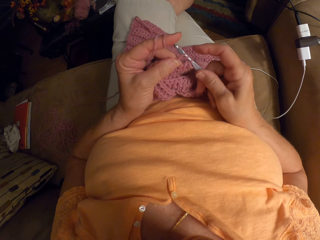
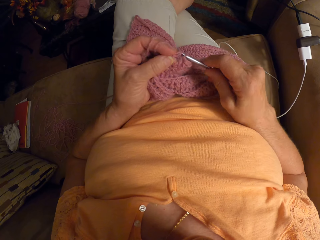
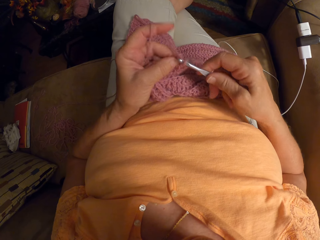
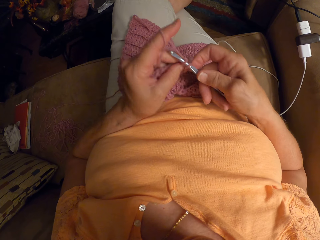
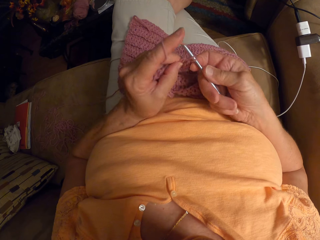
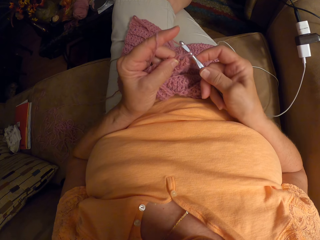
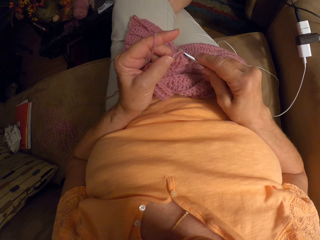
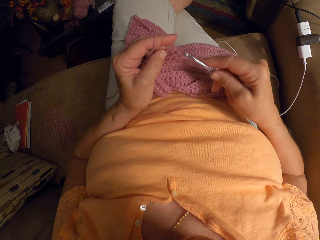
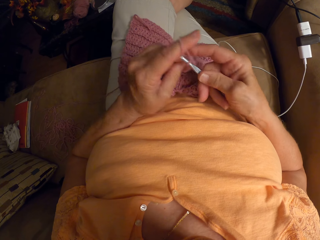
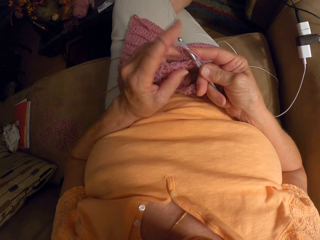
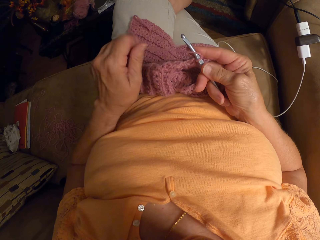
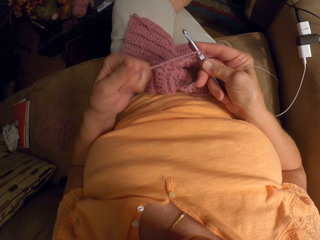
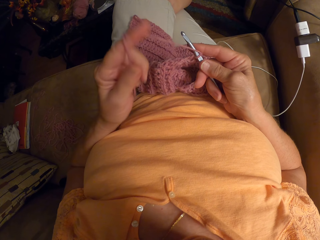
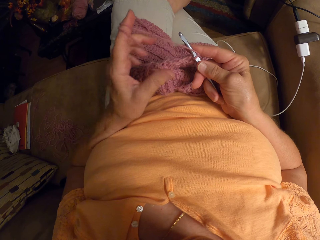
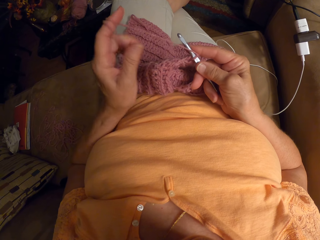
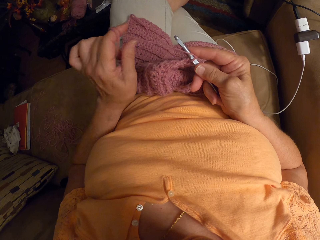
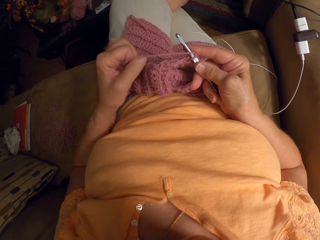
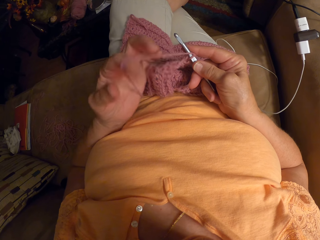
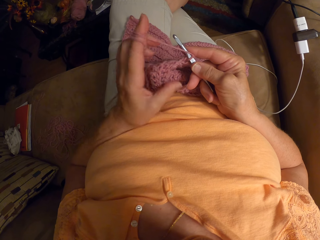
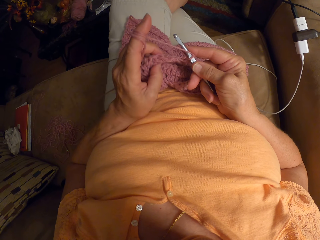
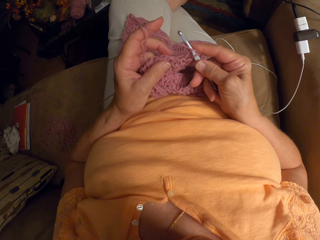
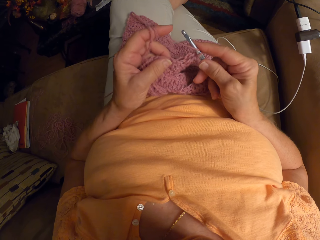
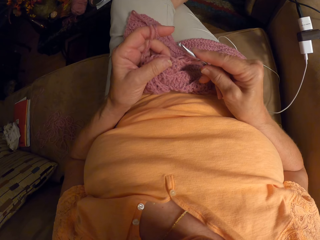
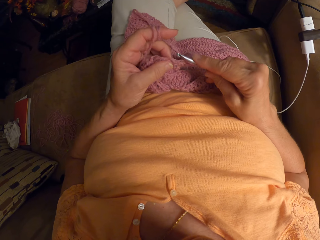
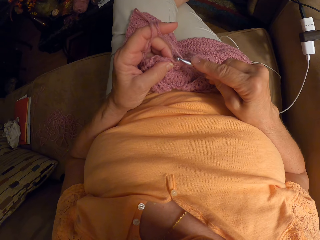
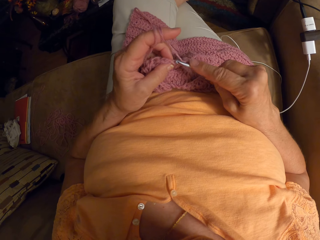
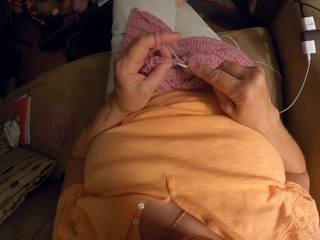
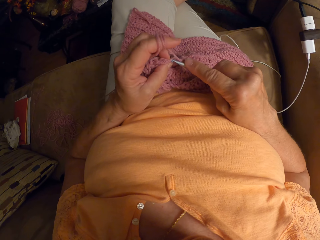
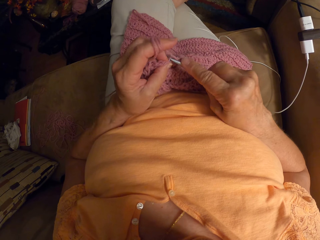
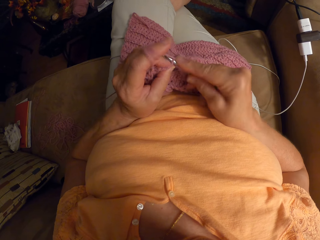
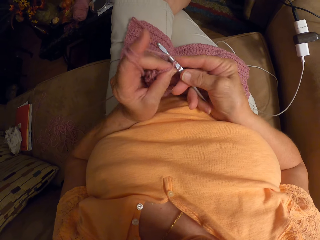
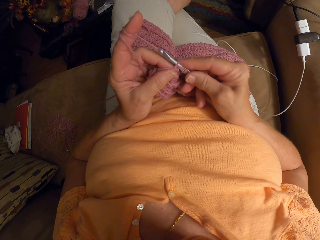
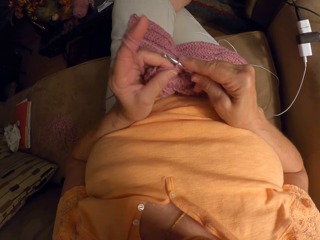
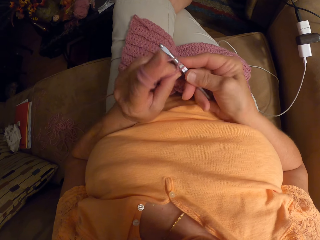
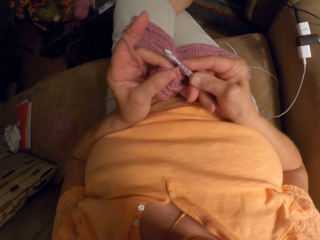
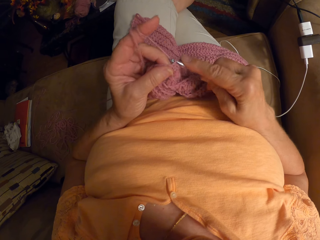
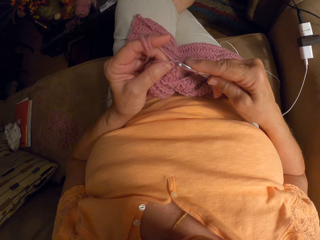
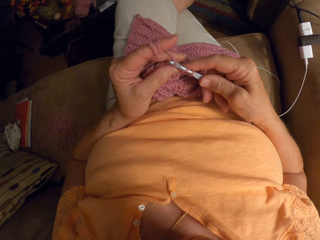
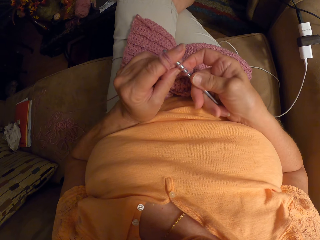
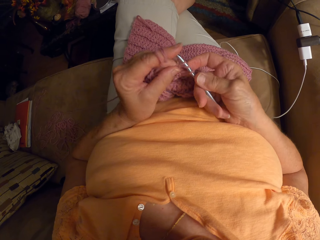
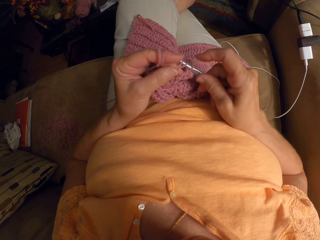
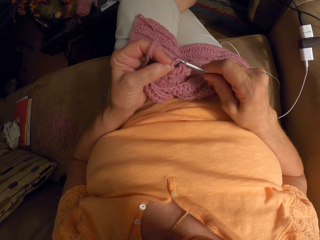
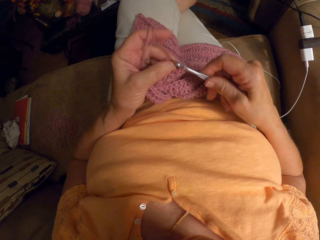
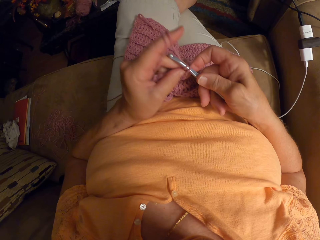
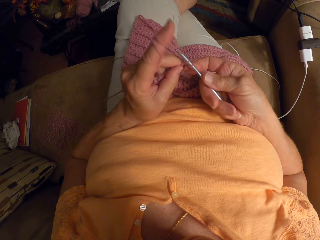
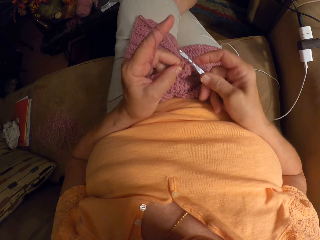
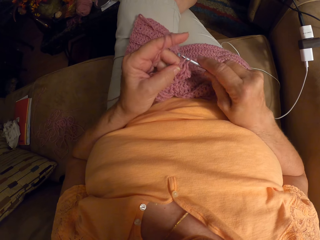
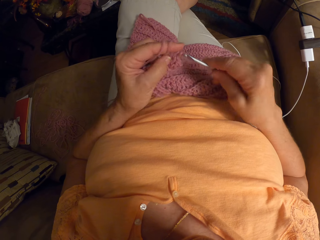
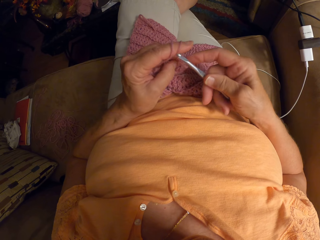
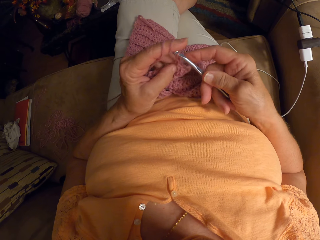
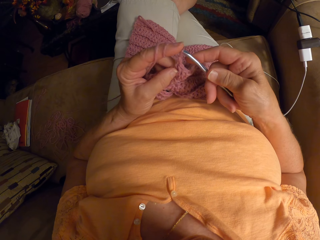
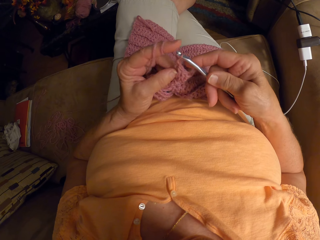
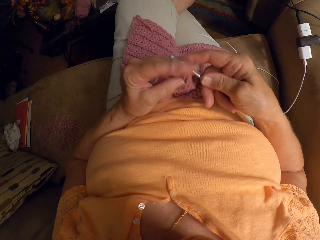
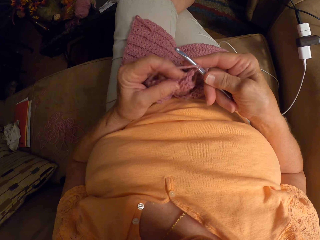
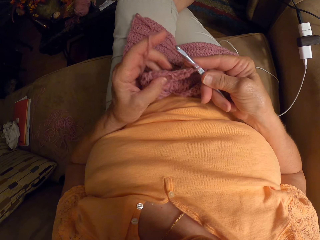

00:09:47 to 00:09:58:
The camera wearer adjusts the yarn. They weave.

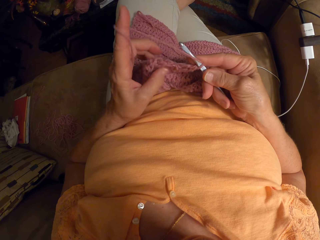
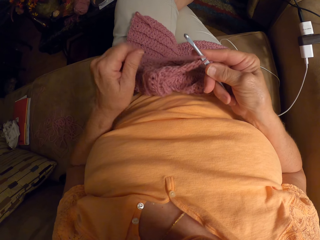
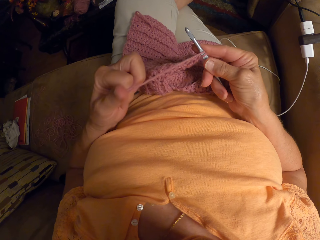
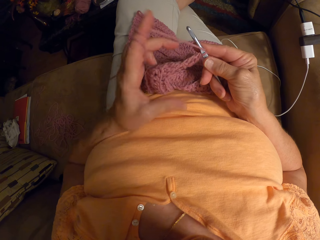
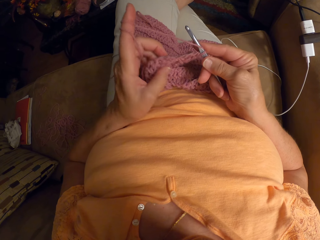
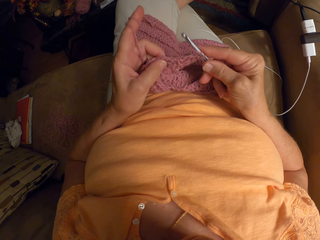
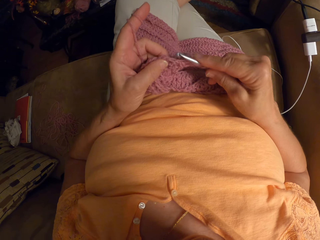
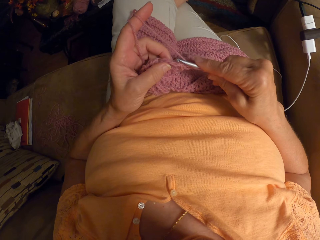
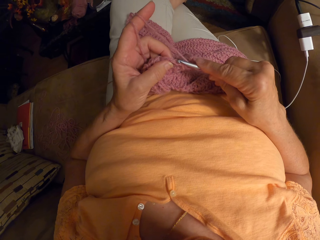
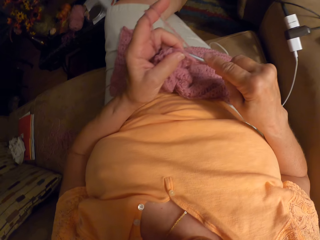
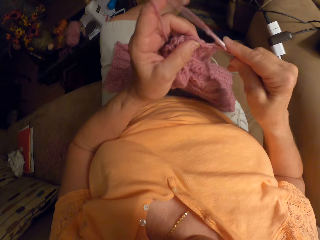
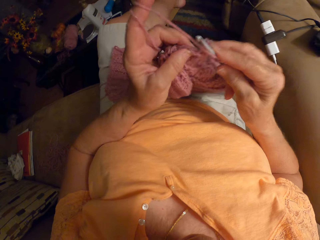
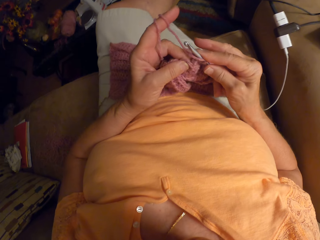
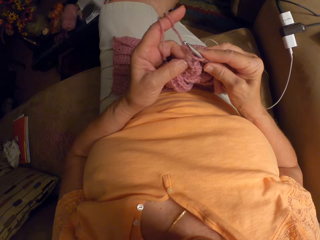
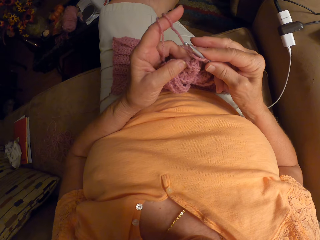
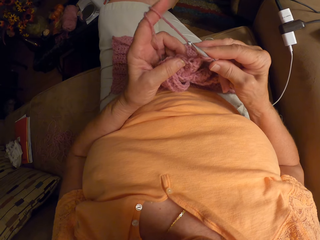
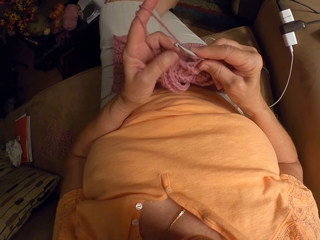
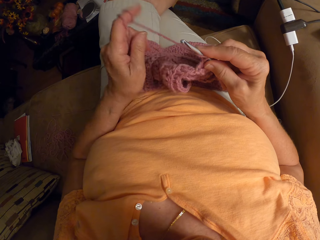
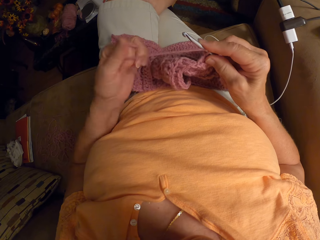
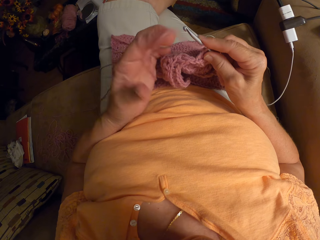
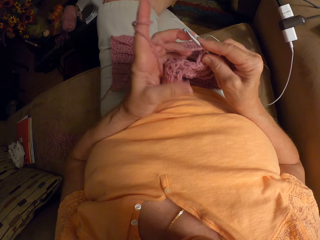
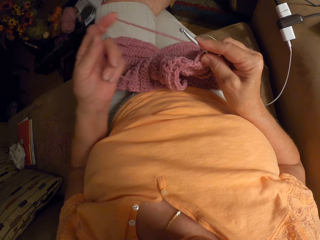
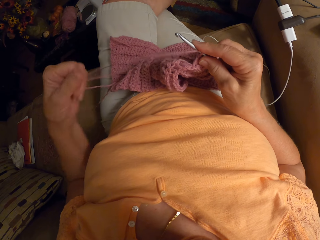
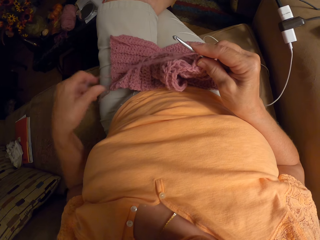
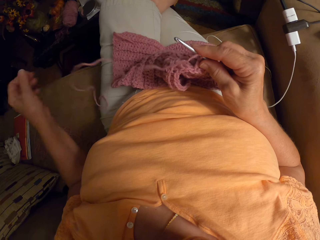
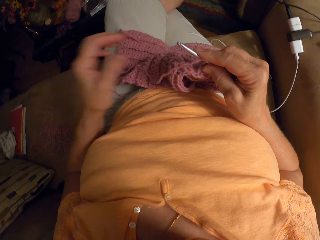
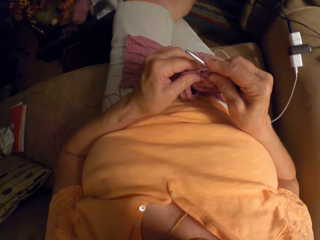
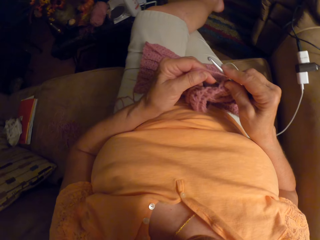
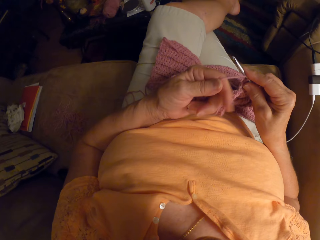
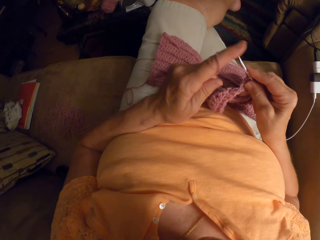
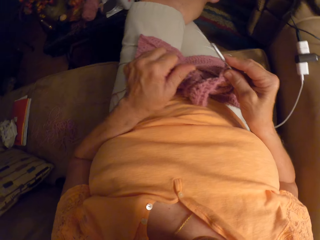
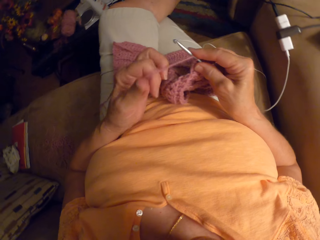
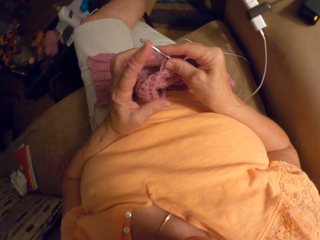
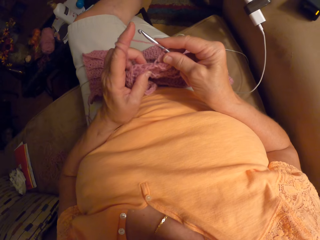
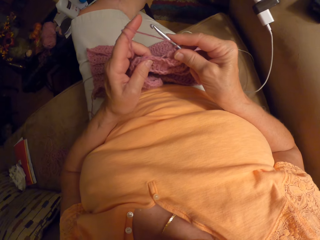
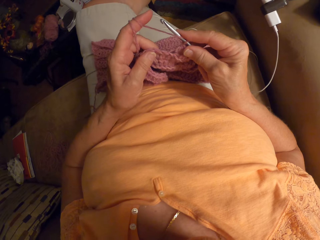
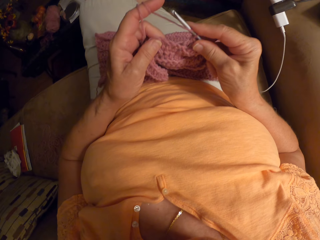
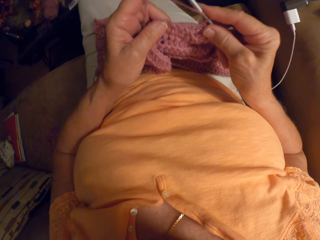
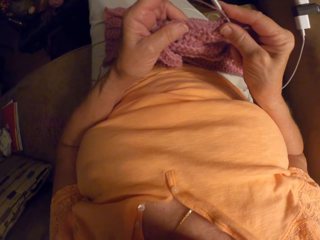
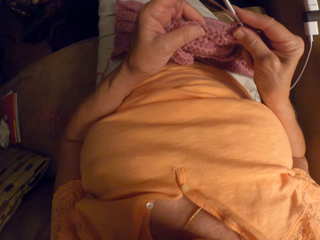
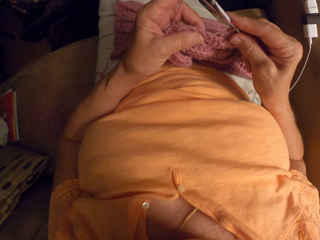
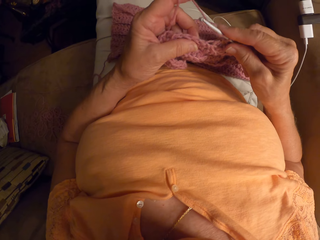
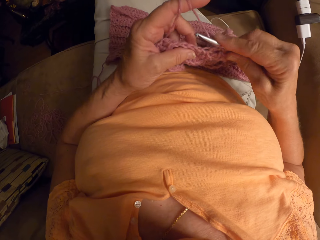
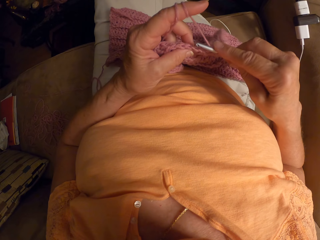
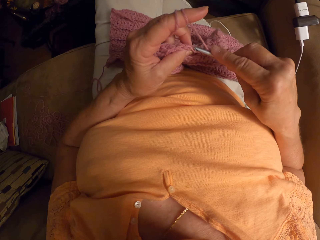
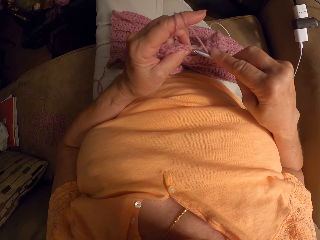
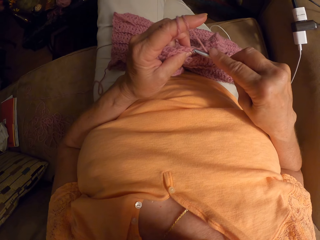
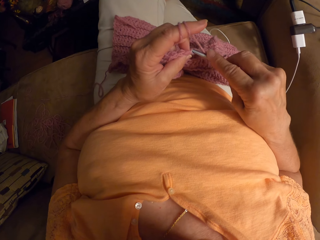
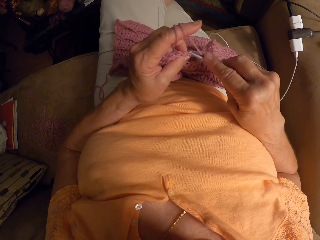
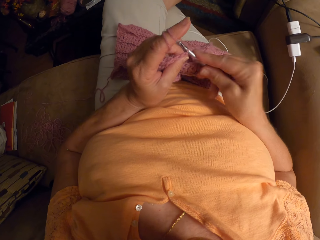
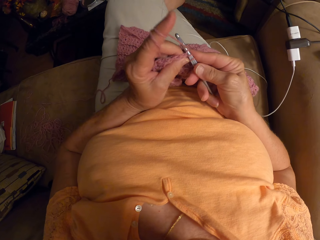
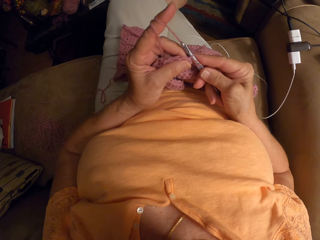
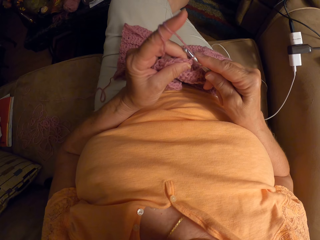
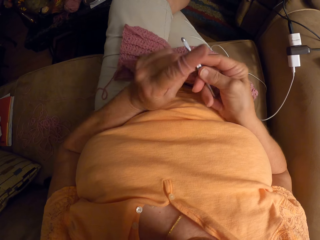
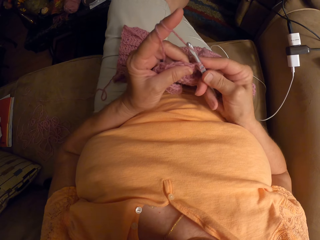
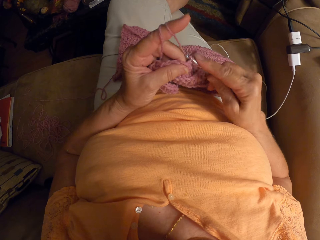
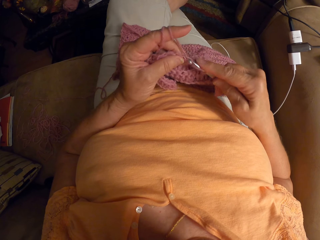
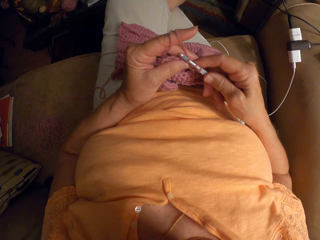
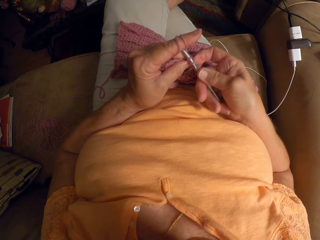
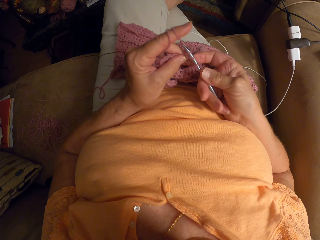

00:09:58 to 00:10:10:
The camera wearer adjusts the yarn and fabric with both hands. They crochet the yarn with a crochet hook.
